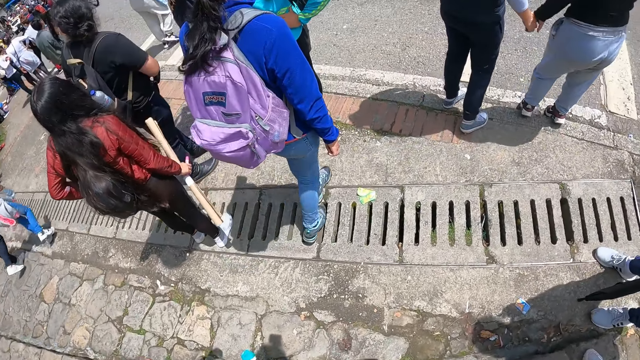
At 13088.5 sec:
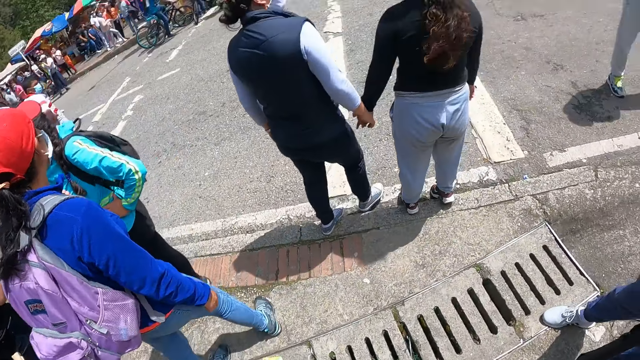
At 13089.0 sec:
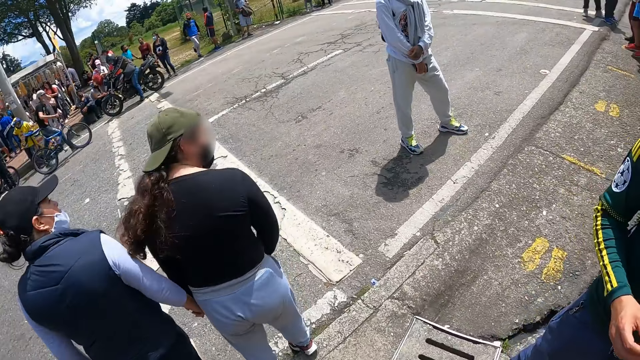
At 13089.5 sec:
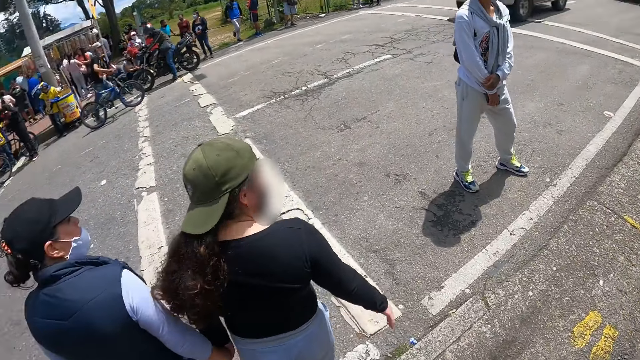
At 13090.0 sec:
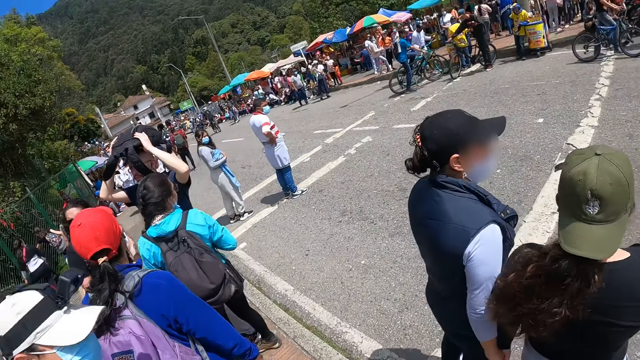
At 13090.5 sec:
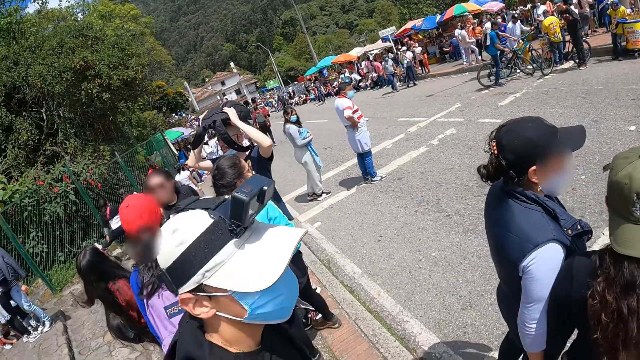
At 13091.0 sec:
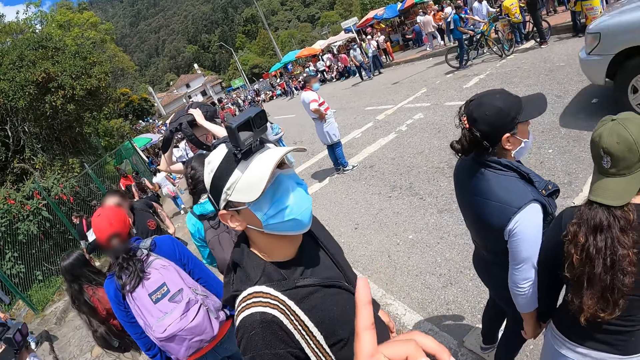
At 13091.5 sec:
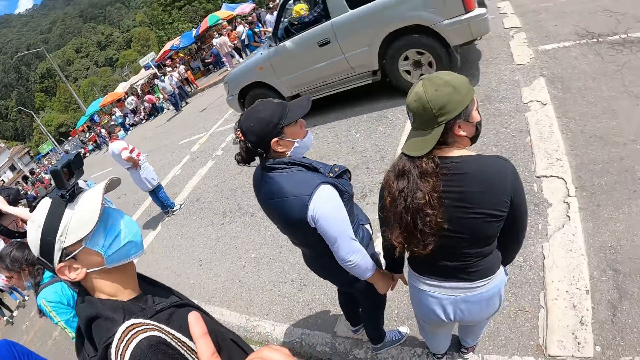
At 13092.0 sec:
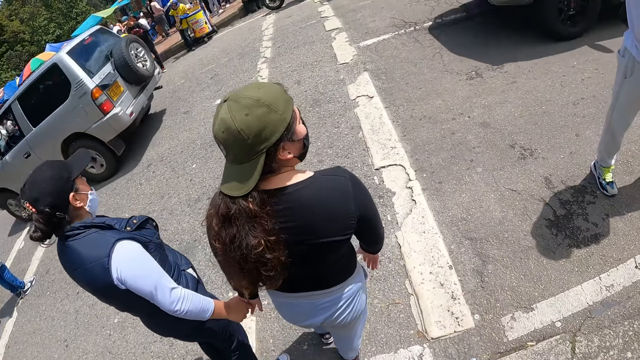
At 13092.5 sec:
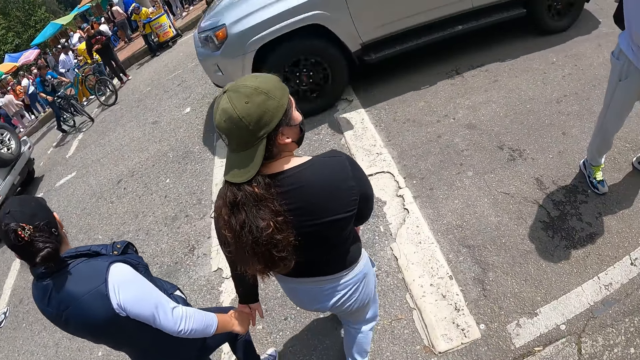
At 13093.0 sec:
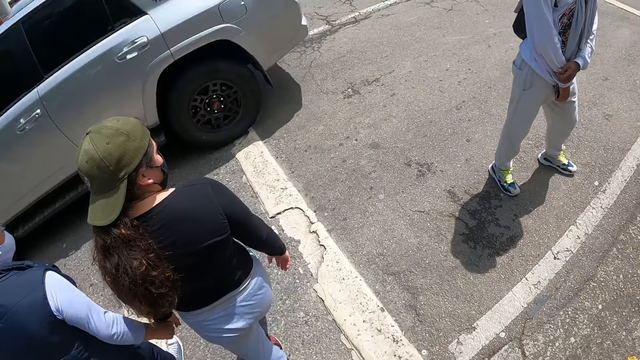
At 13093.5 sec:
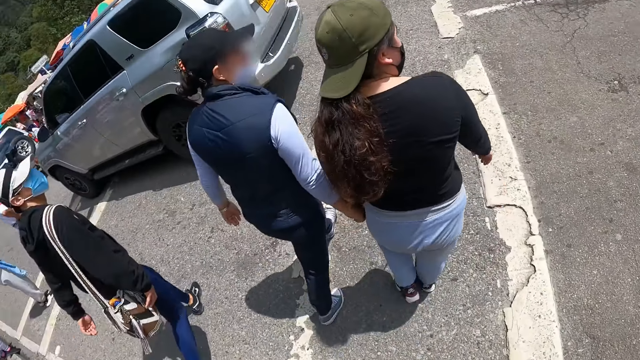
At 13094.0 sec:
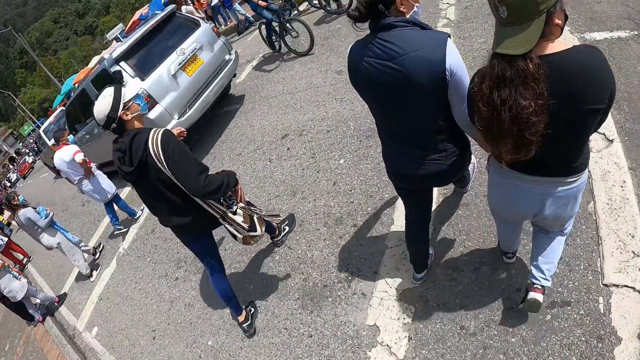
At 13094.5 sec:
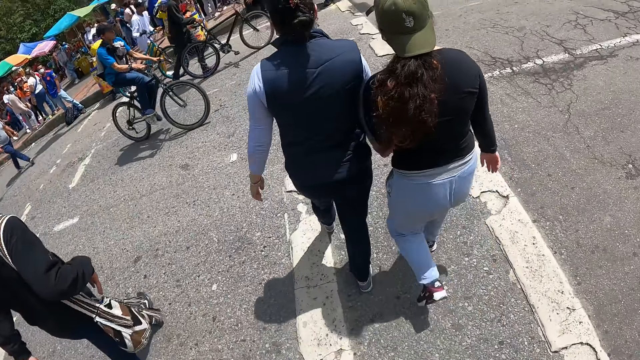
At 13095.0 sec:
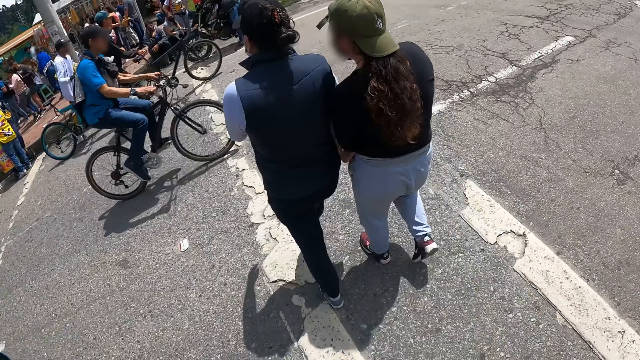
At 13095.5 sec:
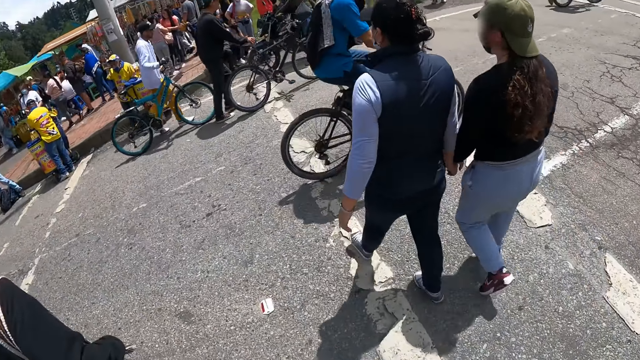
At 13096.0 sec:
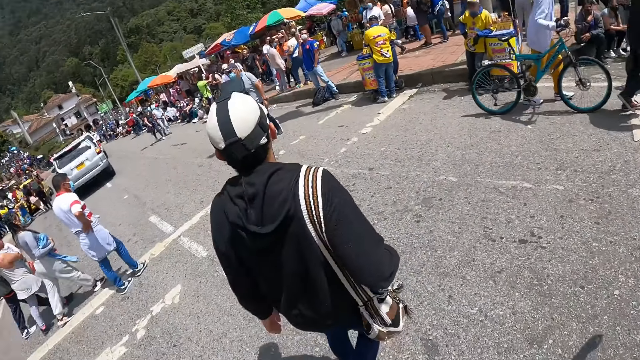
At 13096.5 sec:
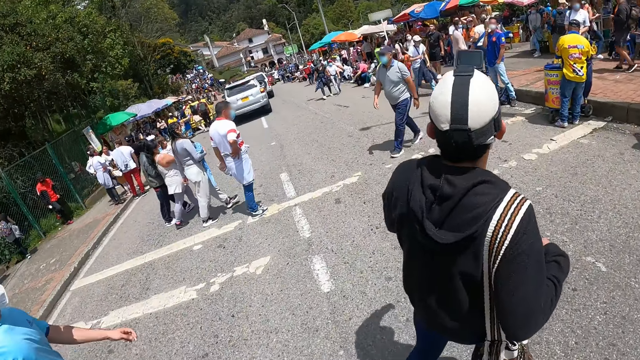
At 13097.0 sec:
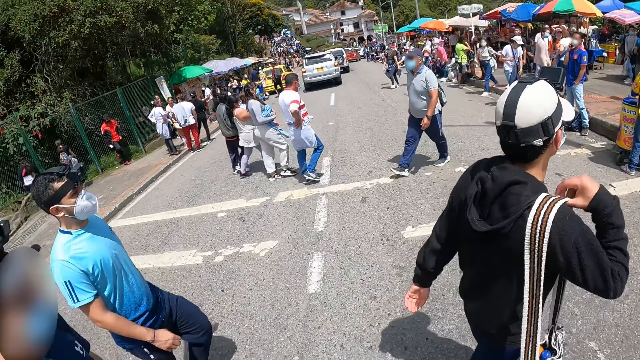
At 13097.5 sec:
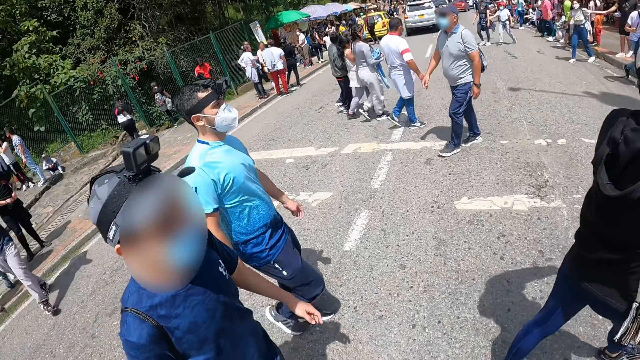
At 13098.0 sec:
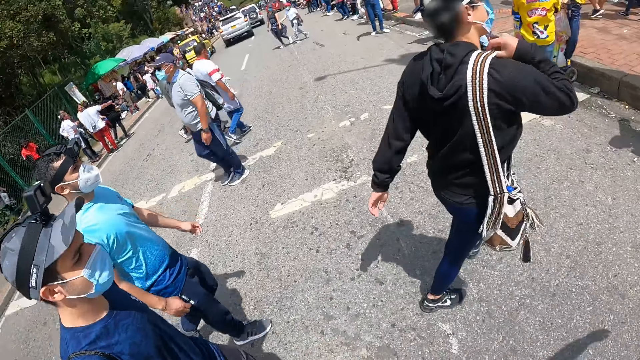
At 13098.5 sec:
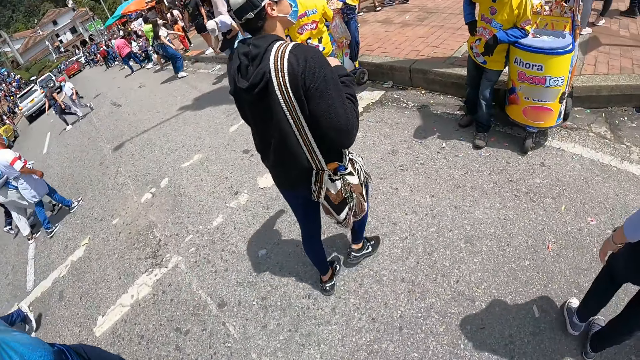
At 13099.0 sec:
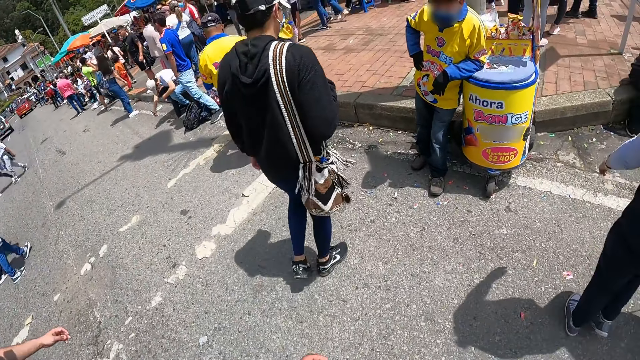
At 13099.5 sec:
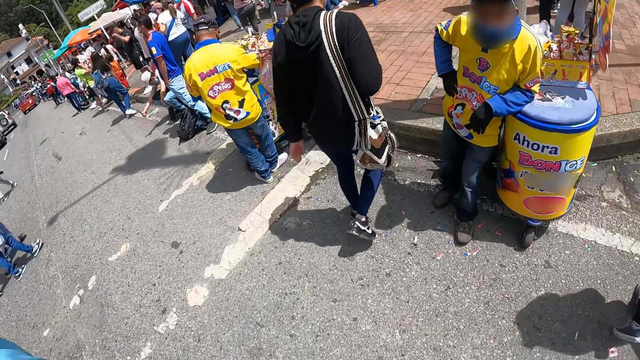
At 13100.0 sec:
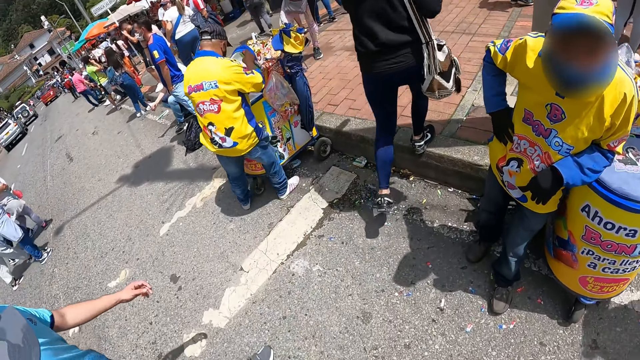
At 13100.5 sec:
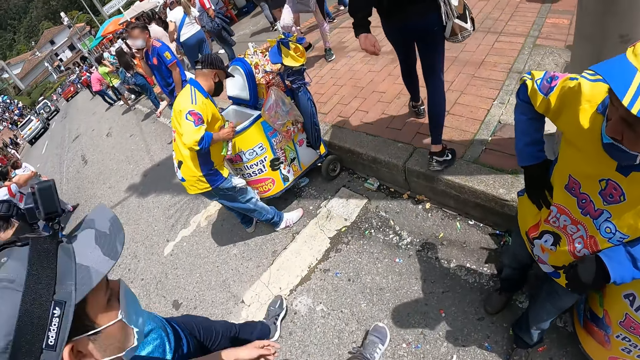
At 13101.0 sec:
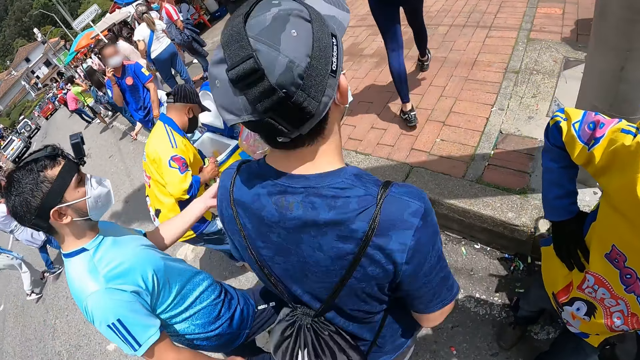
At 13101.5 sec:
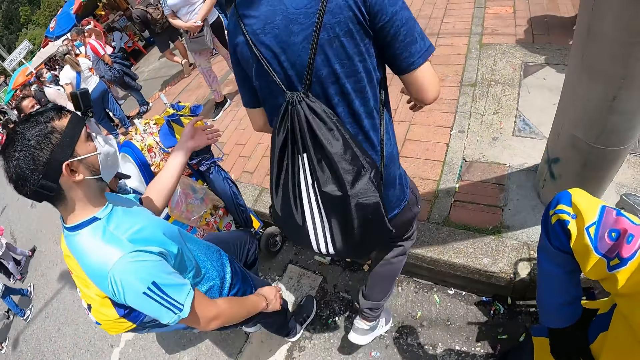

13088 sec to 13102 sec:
The camera wearer looks around the road. They converse with a man. They point to the left. They cross the road. Another man walks in front of the camera wearer. The first man adjusts the bag on his shoulder with his right hand.

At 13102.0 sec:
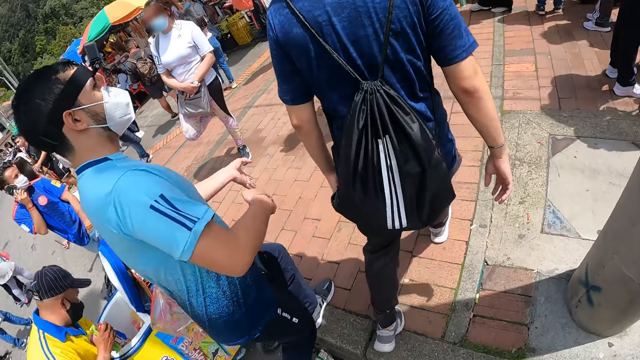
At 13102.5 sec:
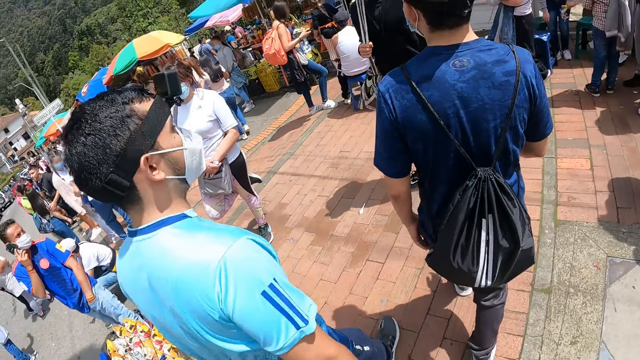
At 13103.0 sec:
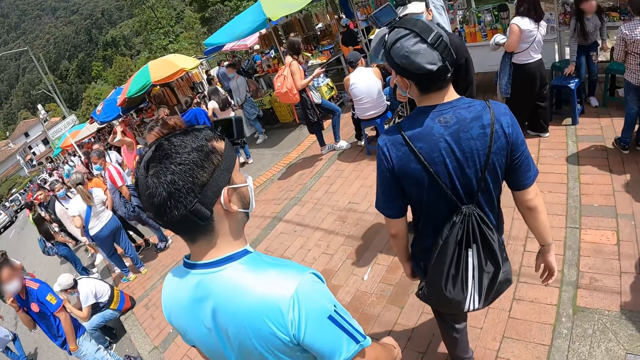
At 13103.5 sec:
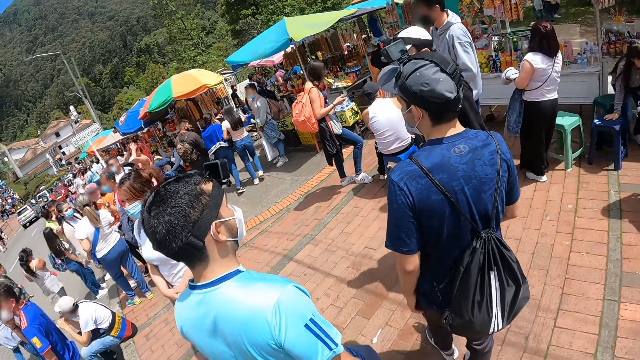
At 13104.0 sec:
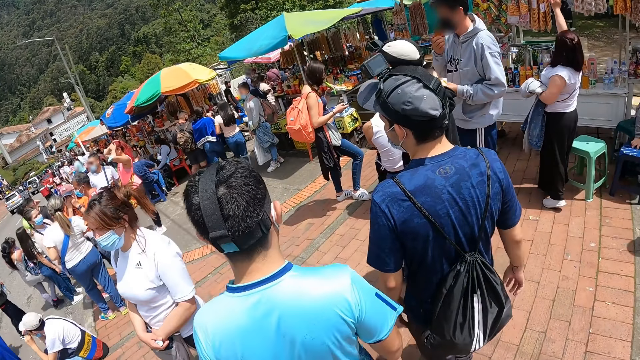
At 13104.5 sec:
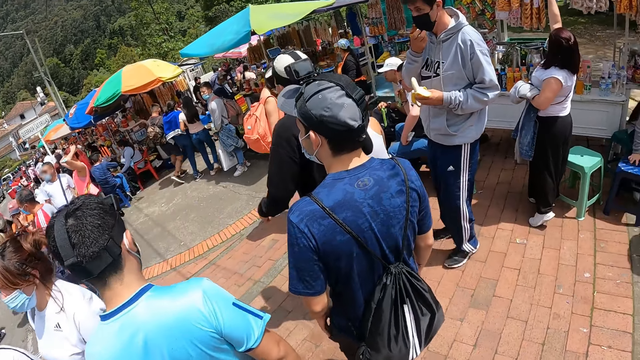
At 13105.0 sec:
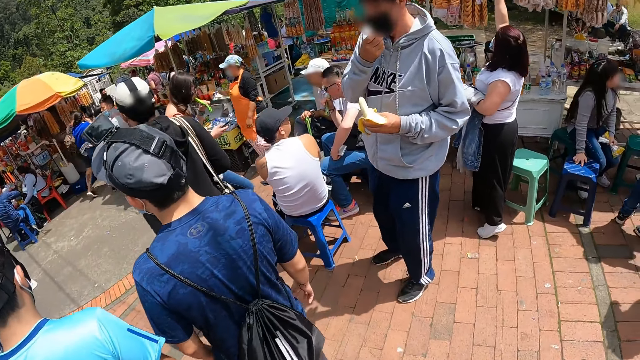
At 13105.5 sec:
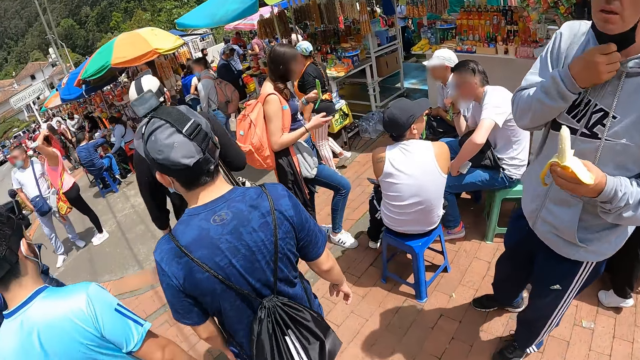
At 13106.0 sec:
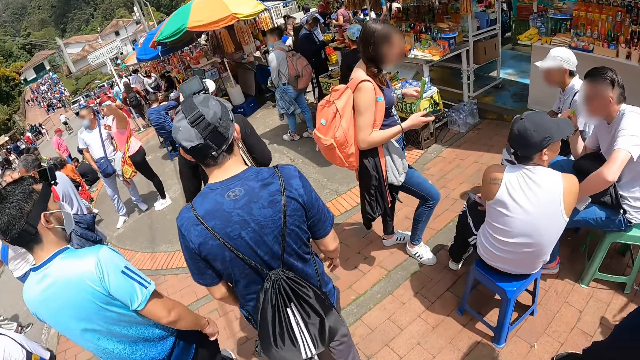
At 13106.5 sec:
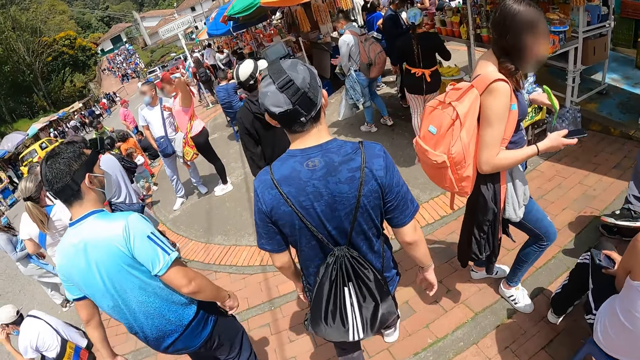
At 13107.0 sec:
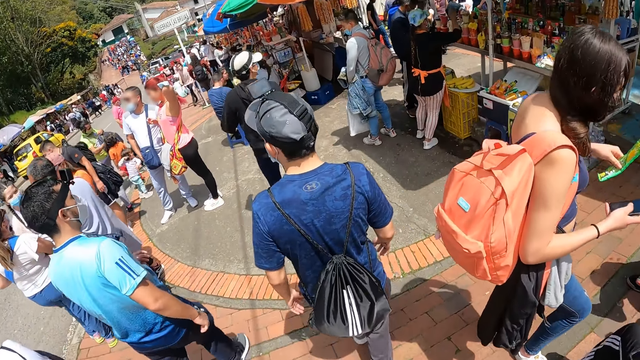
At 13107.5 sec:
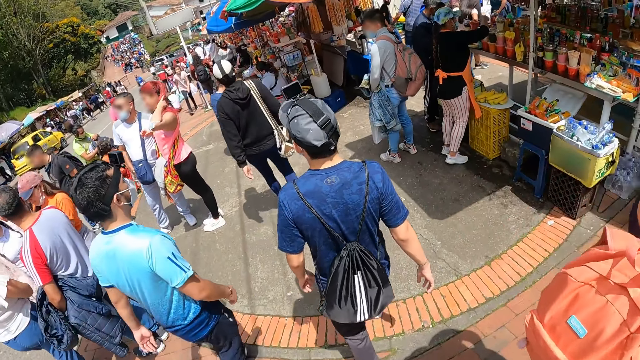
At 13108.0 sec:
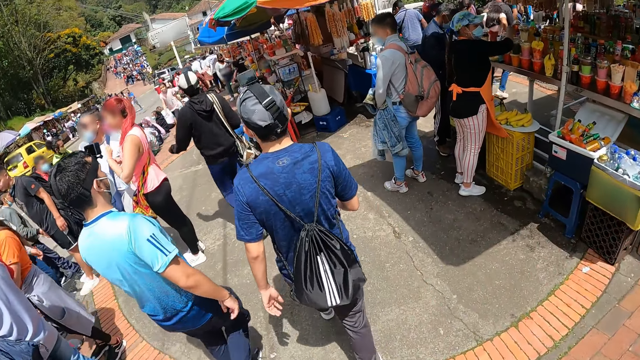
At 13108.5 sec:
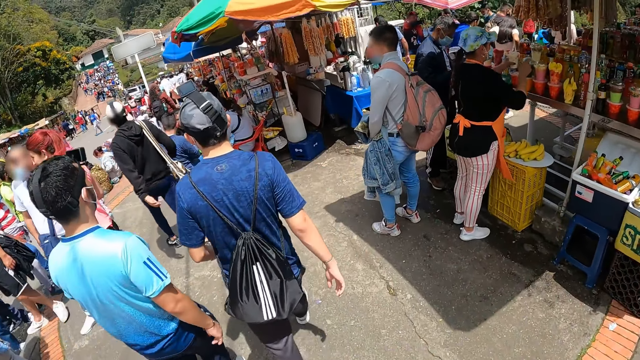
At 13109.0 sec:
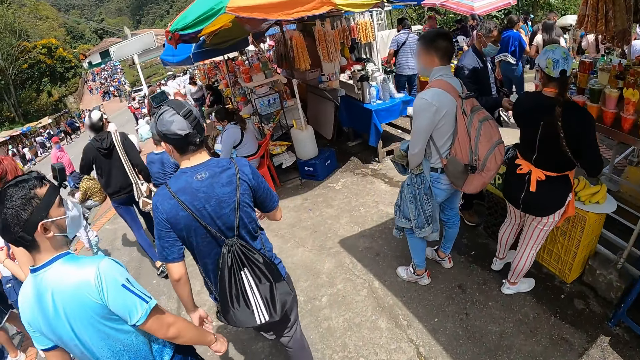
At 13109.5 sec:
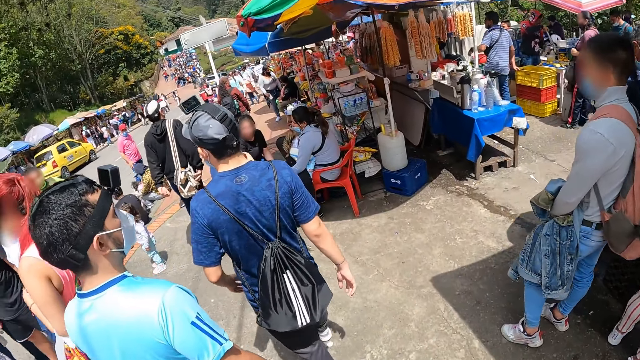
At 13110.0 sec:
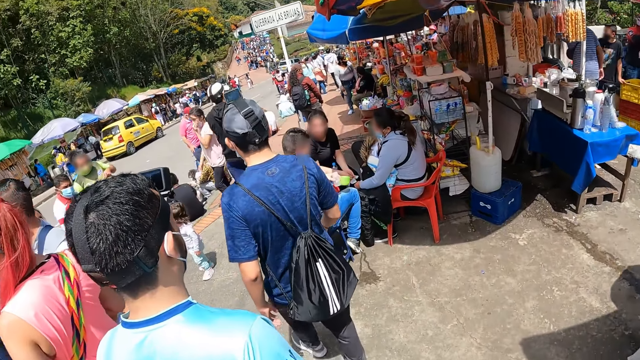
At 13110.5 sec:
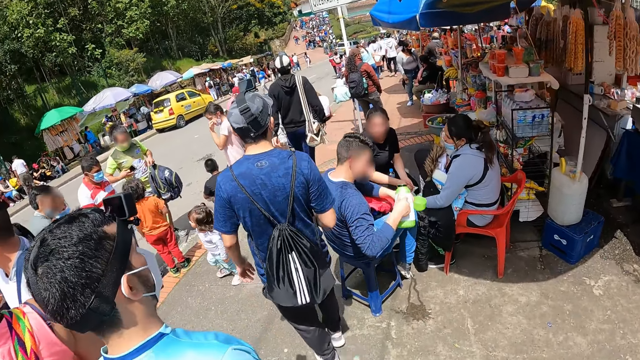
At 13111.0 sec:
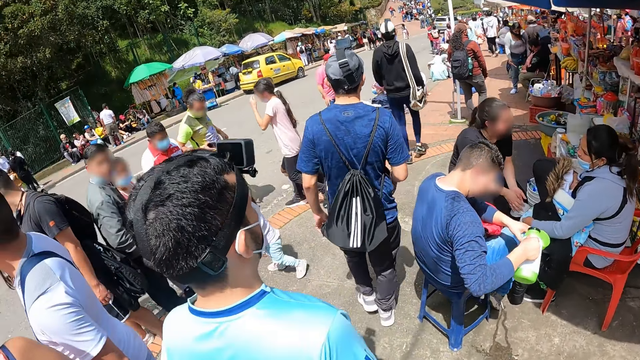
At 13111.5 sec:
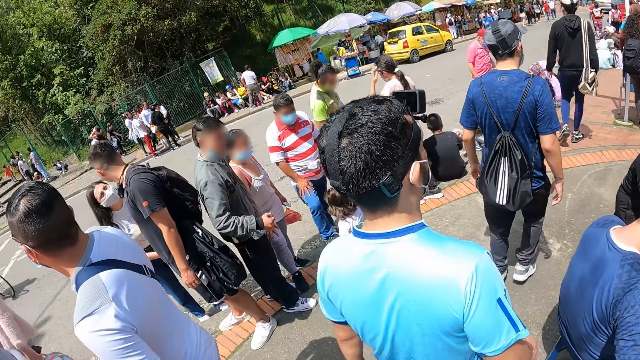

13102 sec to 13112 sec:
A man walks in front of the camera wearer. The camera wearer walks forward.
